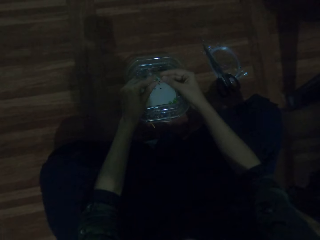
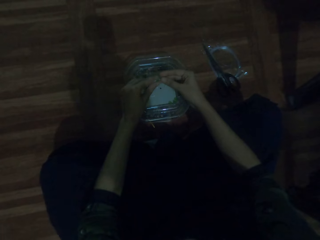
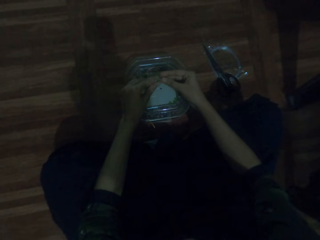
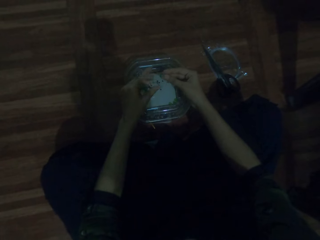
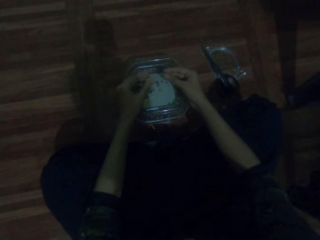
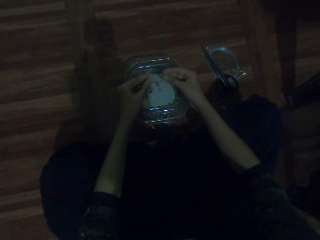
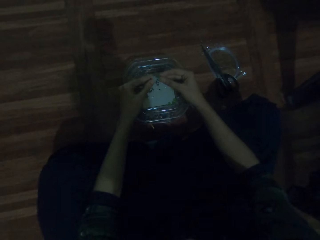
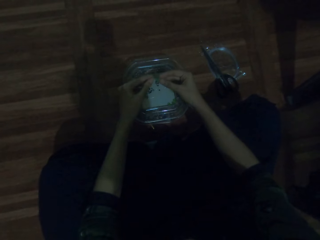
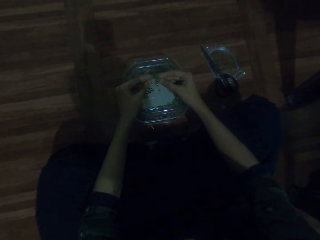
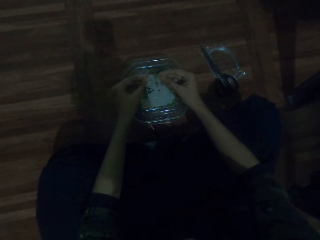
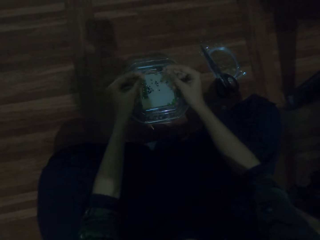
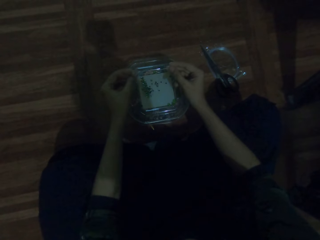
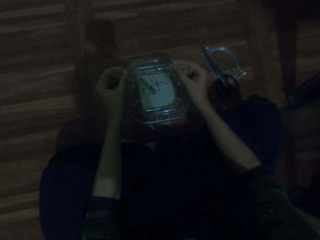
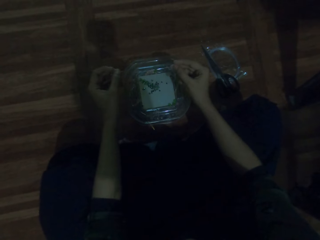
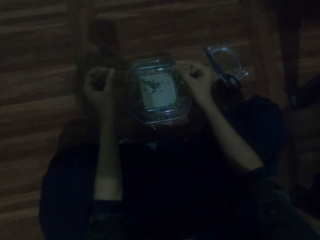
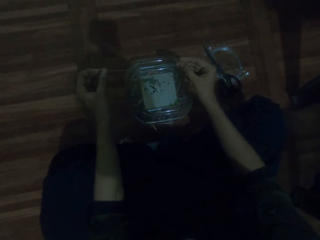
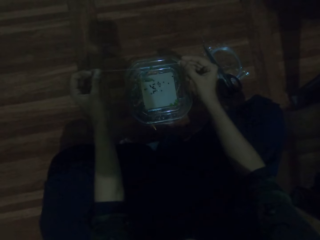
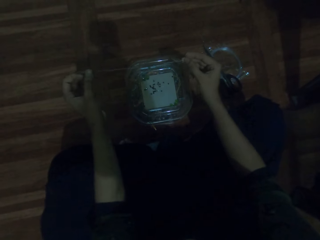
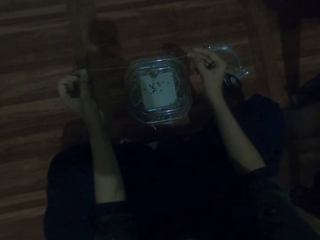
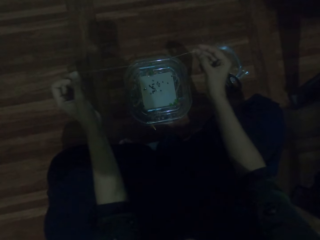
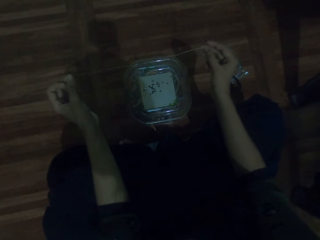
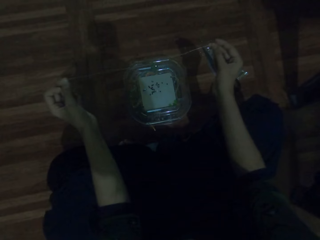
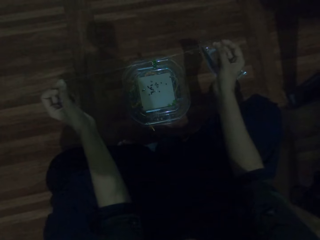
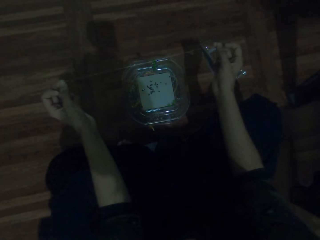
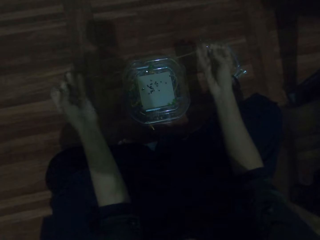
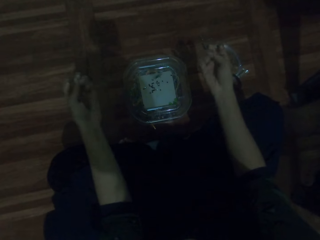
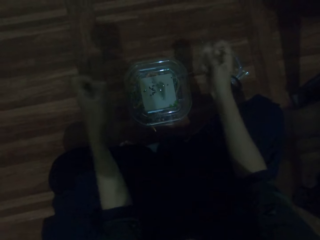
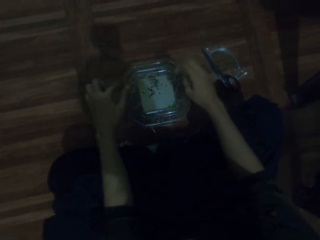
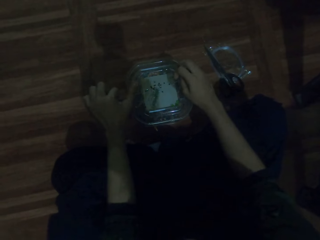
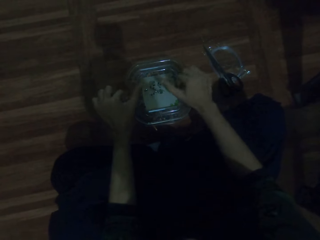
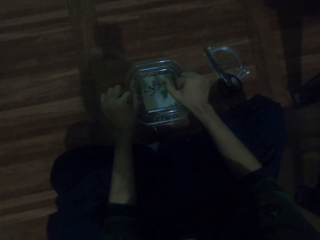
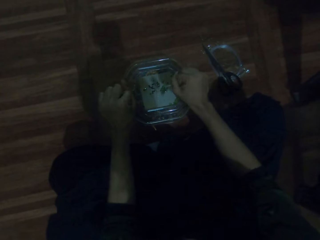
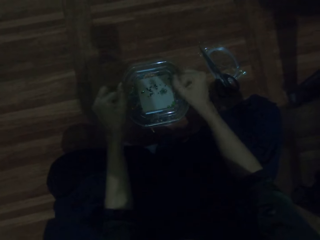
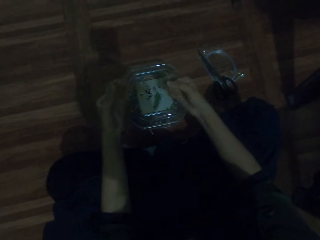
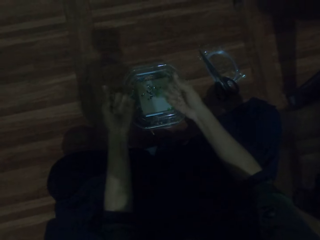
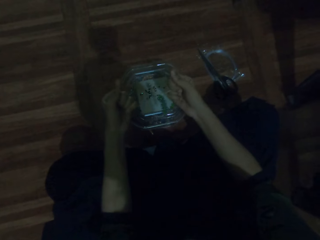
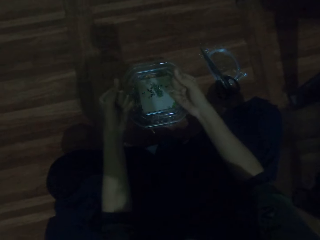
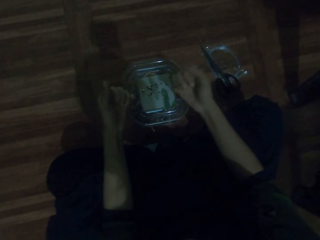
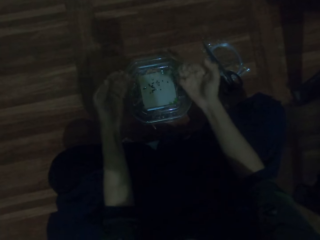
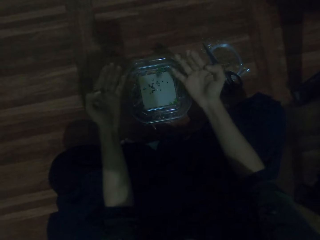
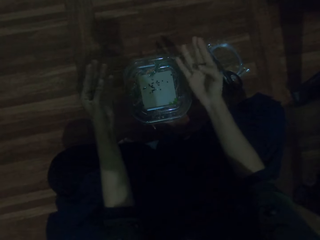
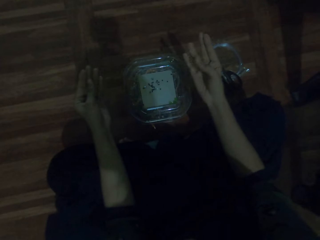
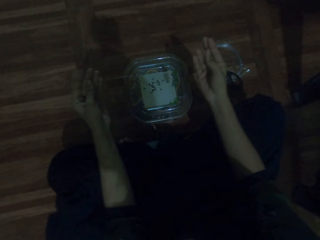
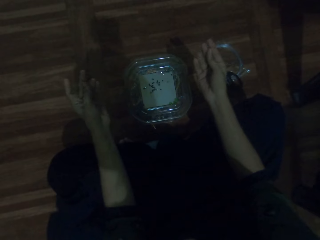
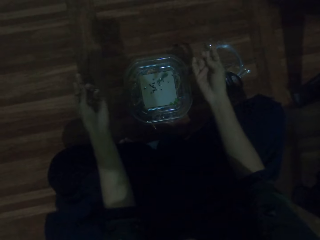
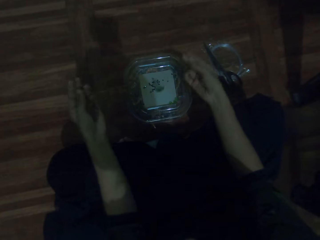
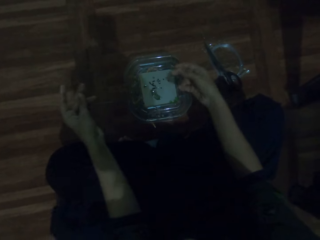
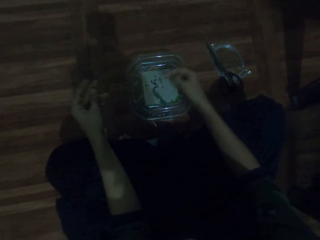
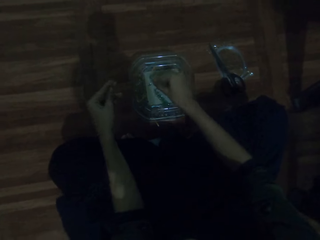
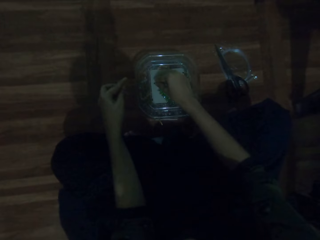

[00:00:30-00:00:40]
The camera wearer adjusts the thread. They pull the beading wire.

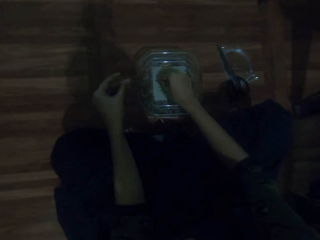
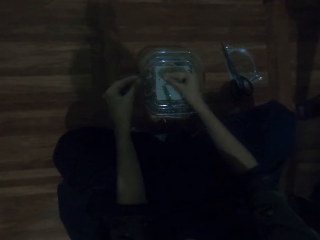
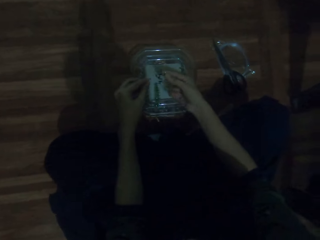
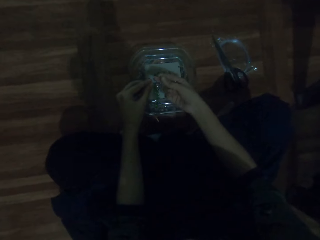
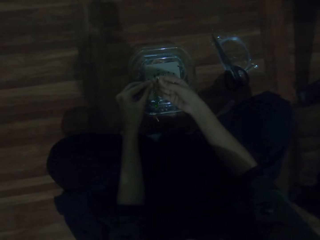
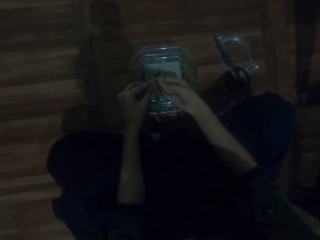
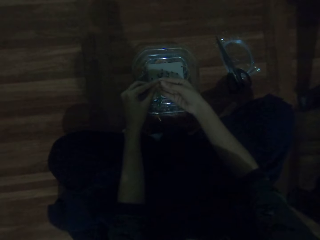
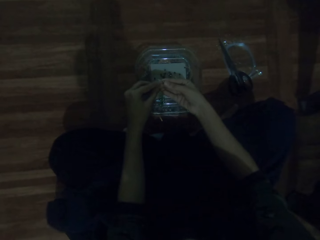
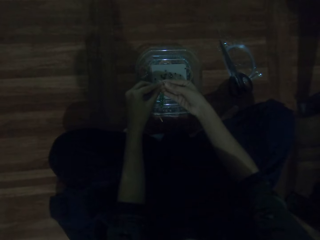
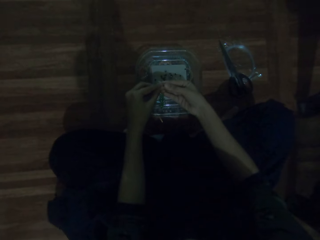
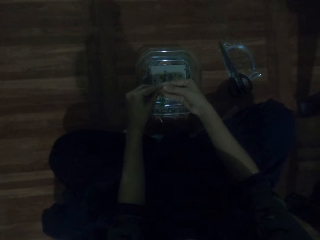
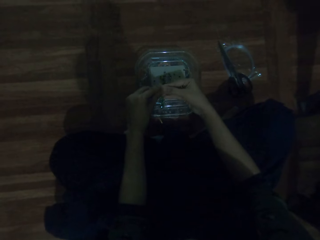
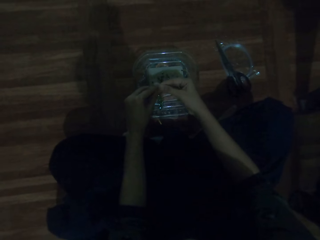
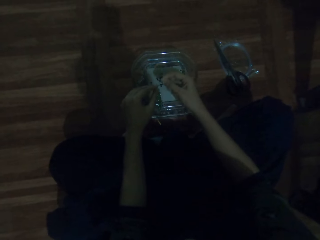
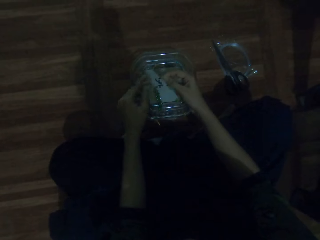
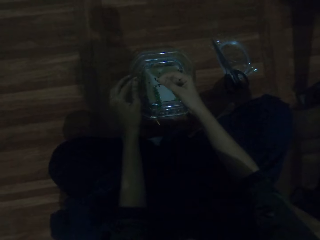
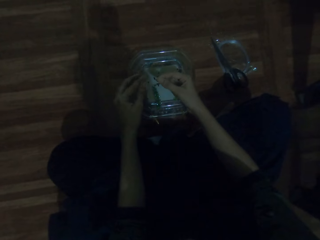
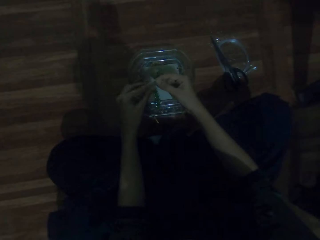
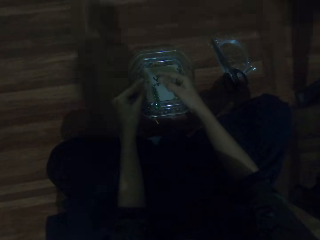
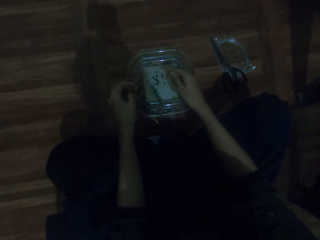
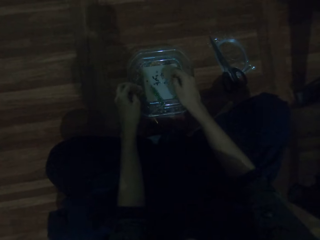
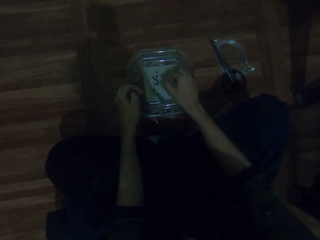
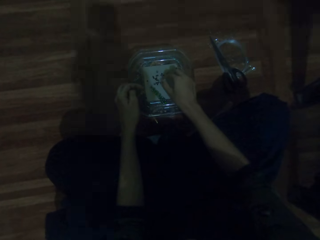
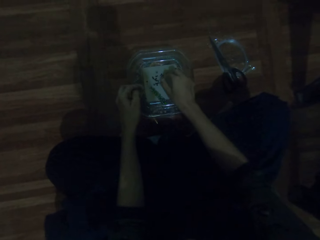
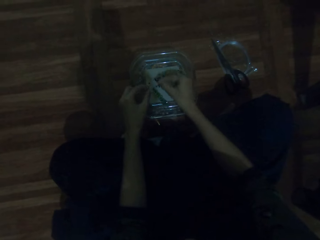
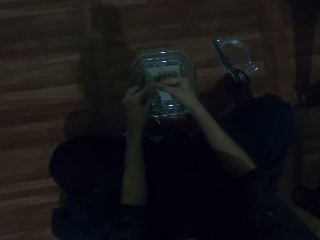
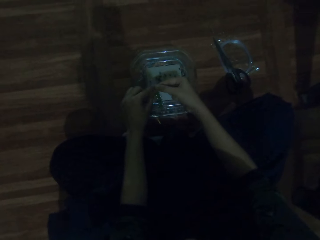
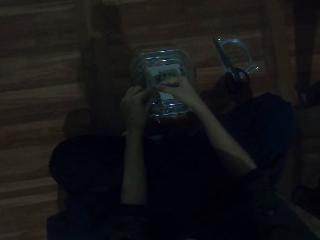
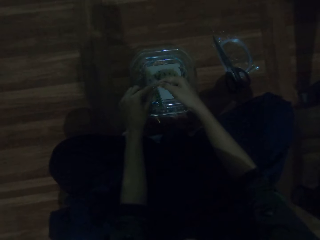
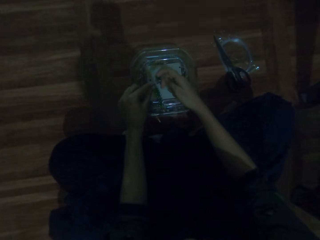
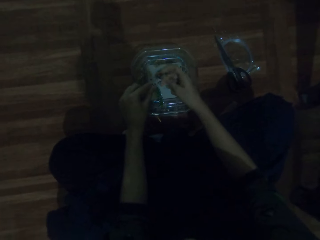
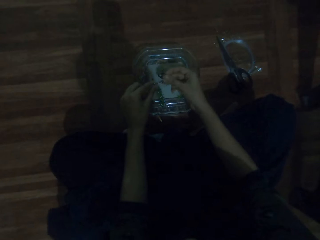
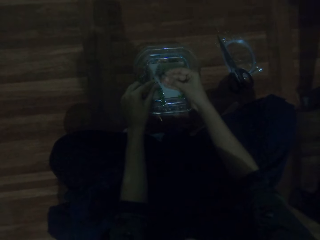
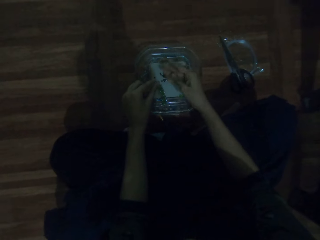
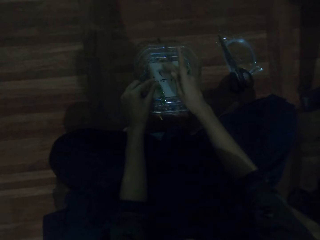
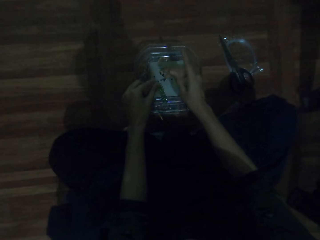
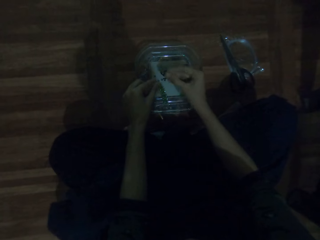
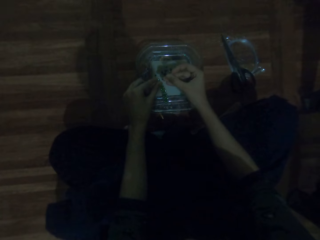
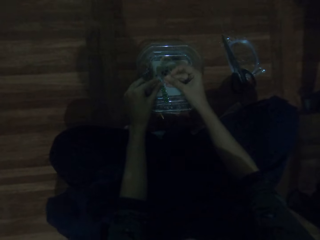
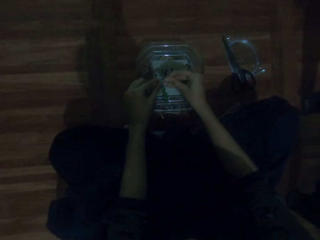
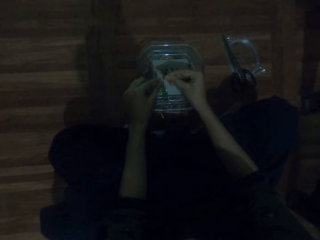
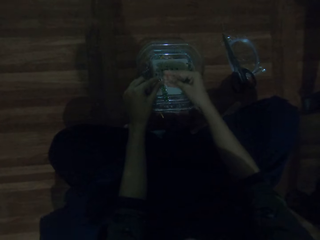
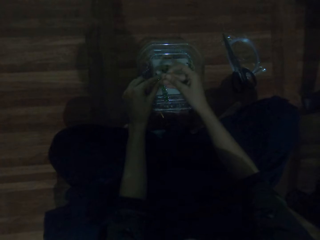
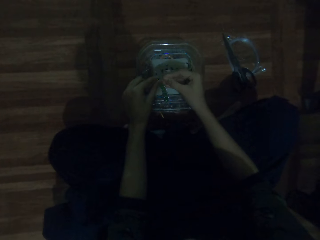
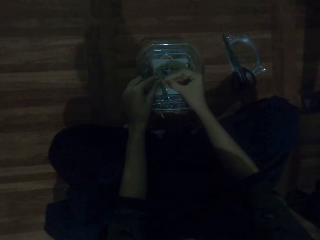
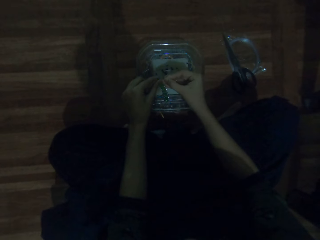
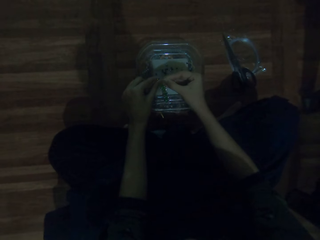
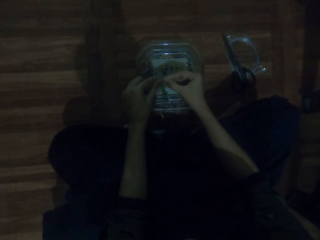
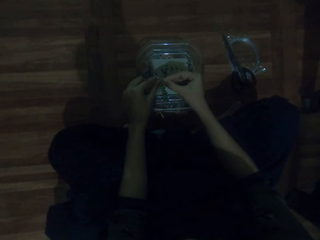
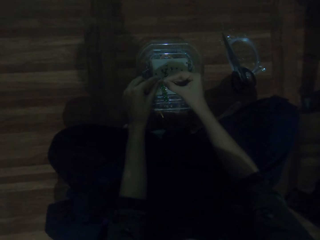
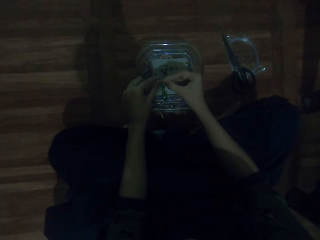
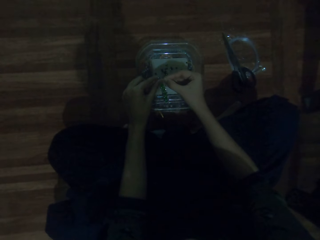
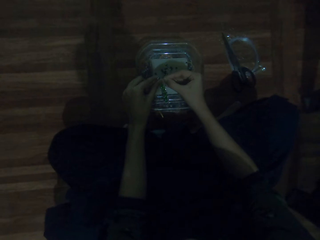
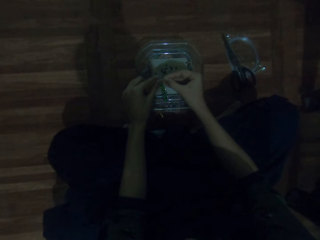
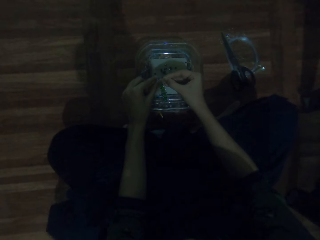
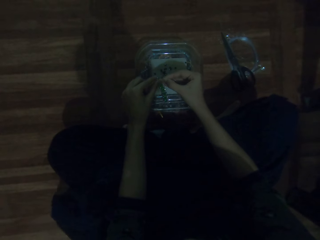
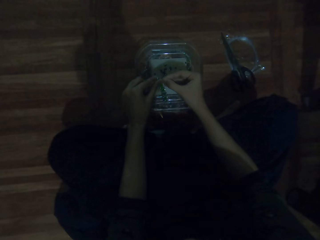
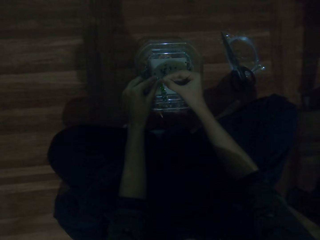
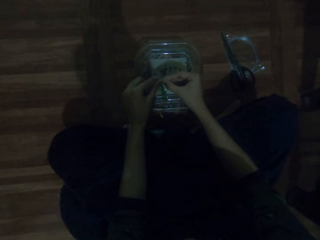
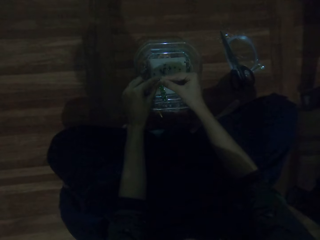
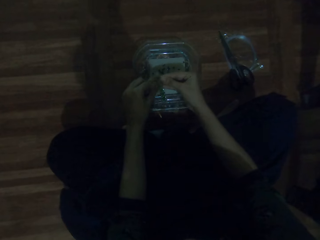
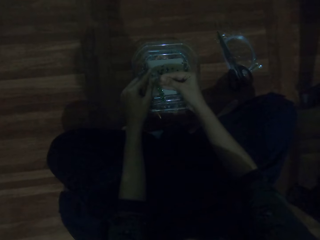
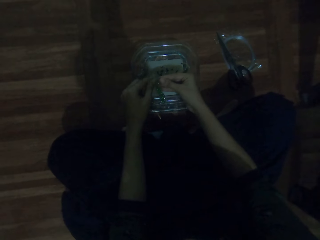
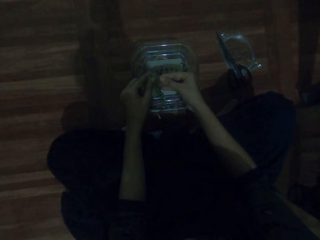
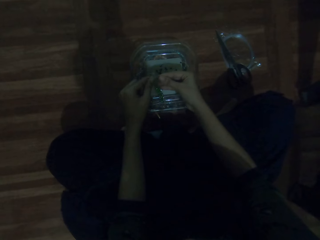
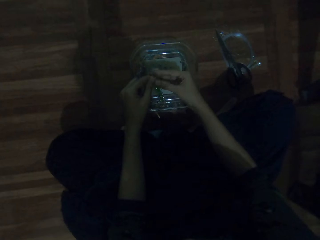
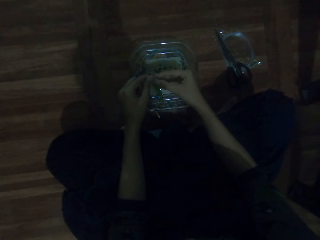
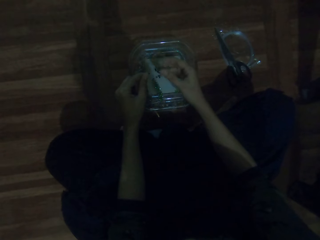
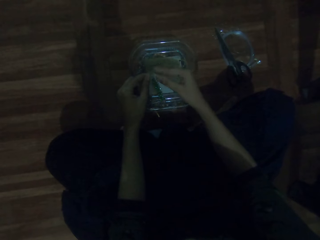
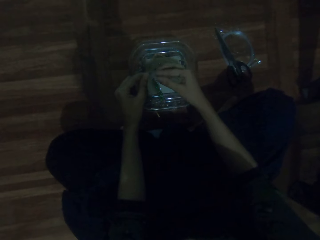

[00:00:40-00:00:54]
The camera wearer picks the beads from the tin. They put the beads on the beading wire. They pick the beads from the tin. They put the beads on the beading wire.
